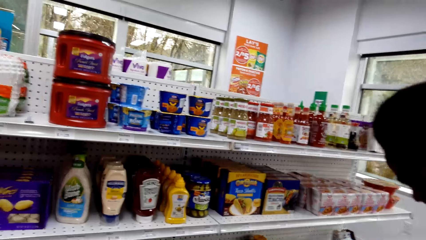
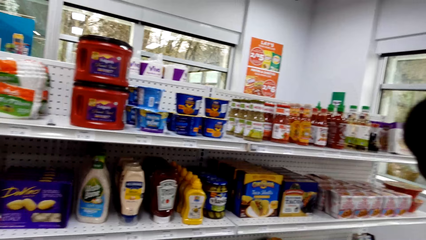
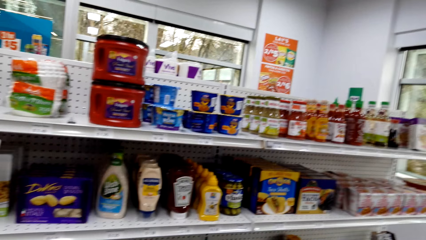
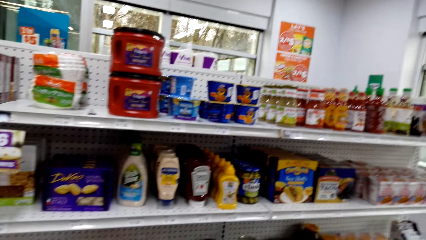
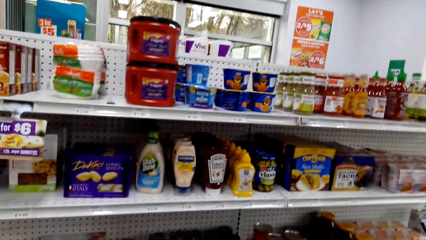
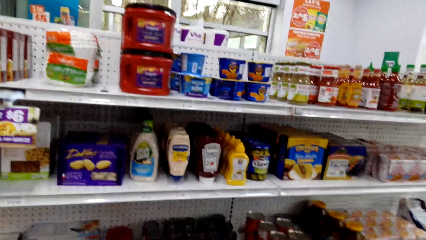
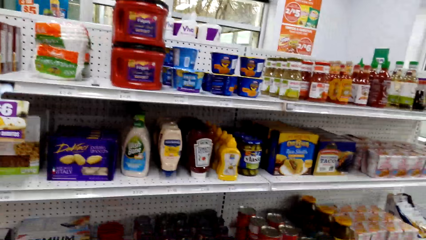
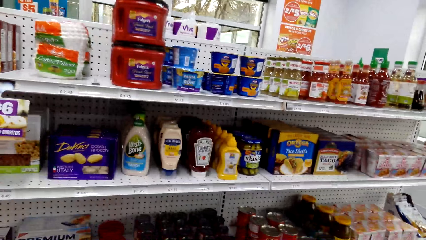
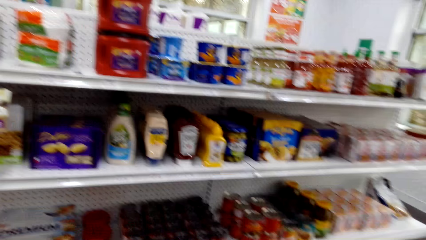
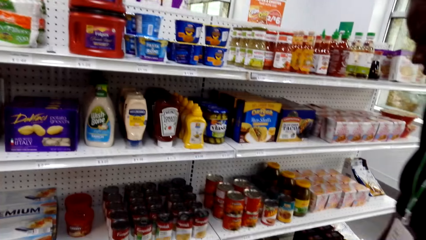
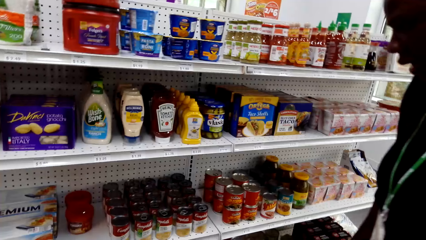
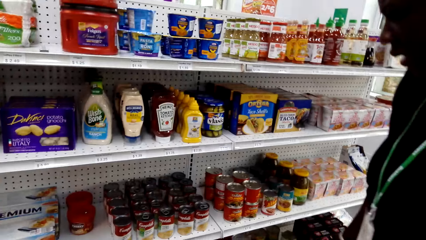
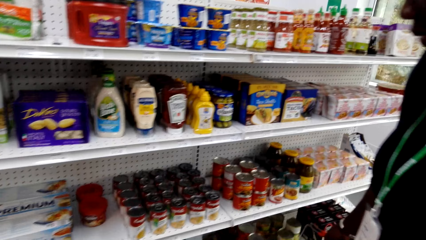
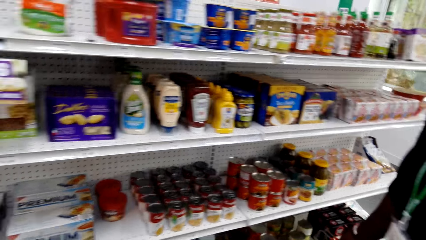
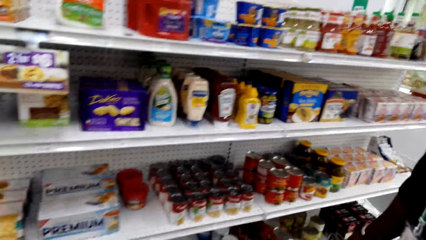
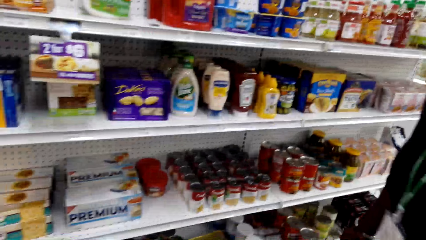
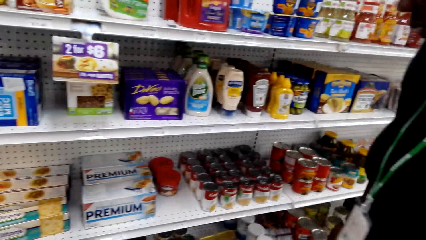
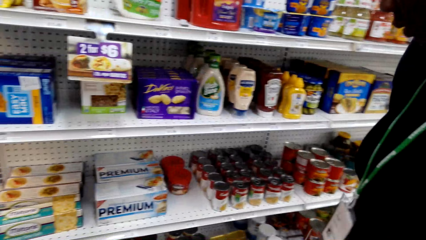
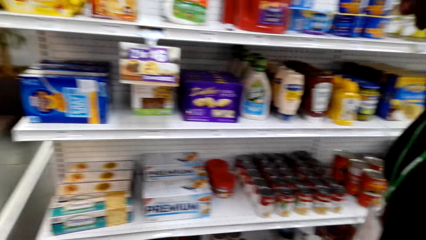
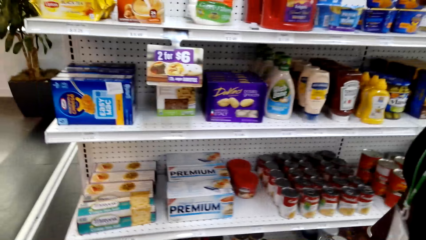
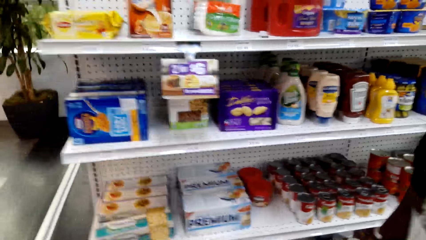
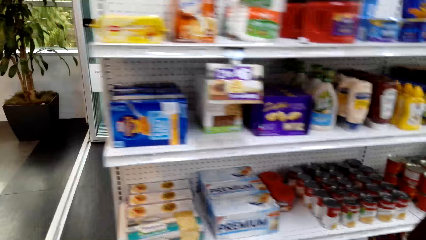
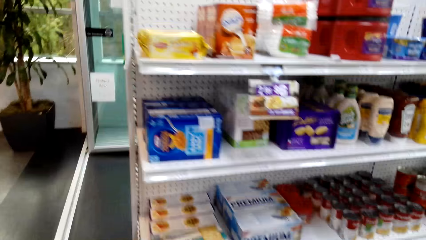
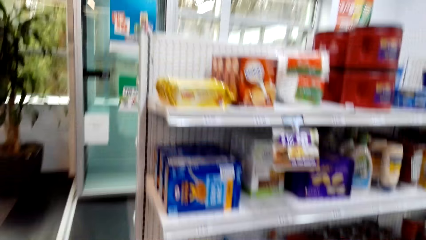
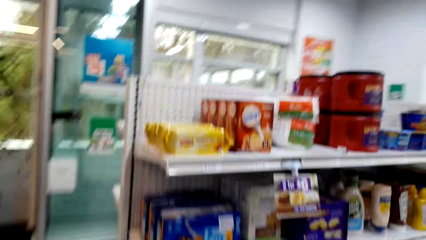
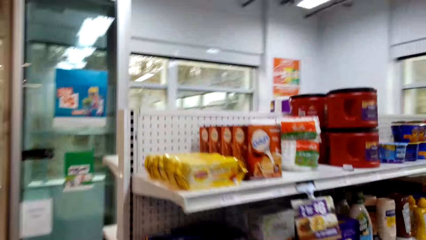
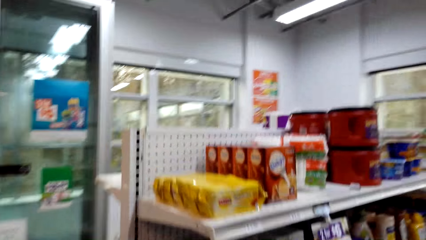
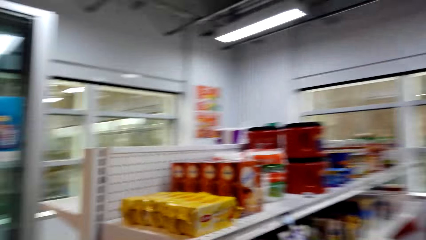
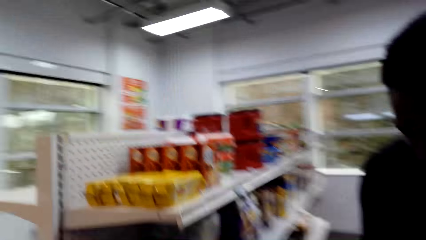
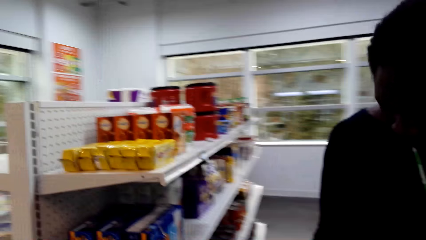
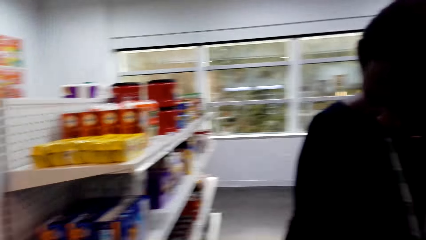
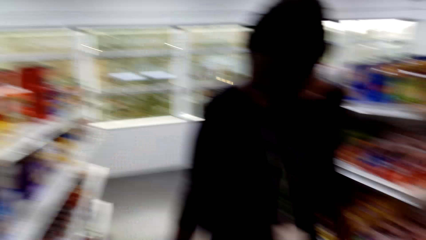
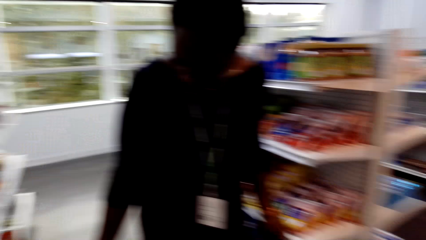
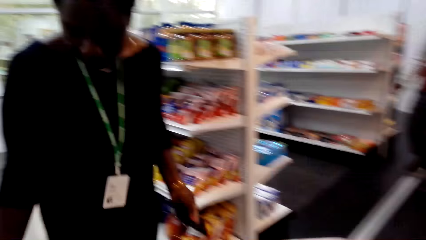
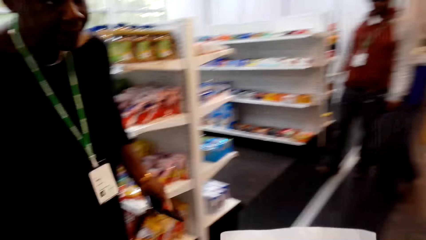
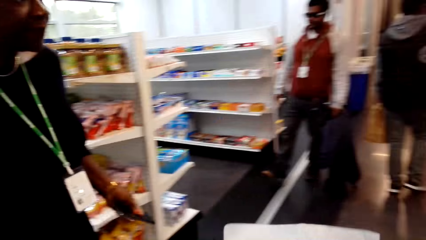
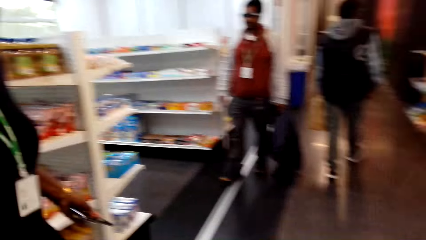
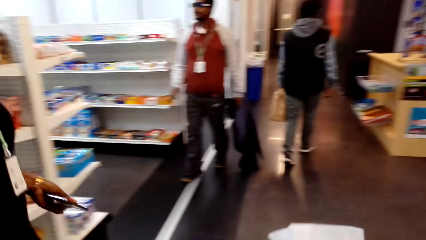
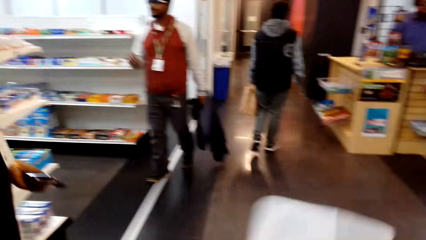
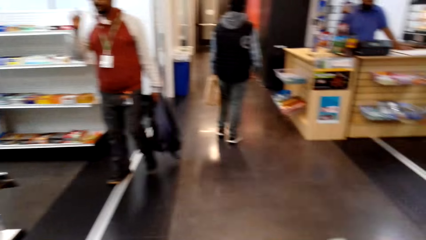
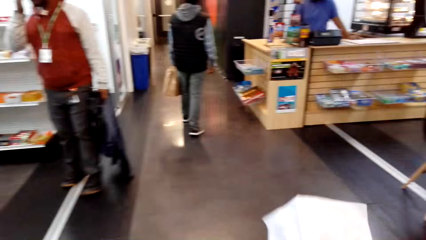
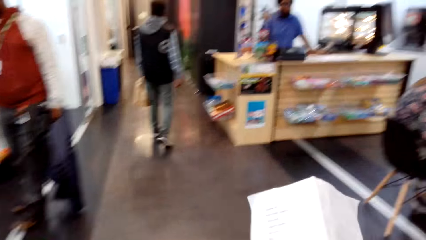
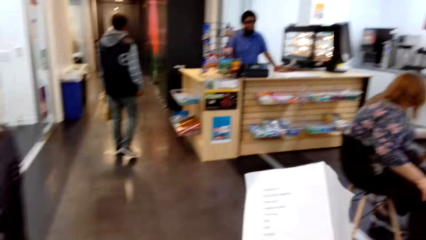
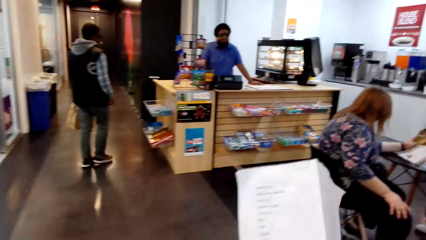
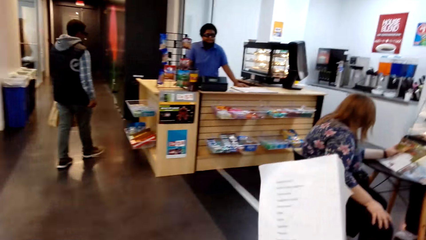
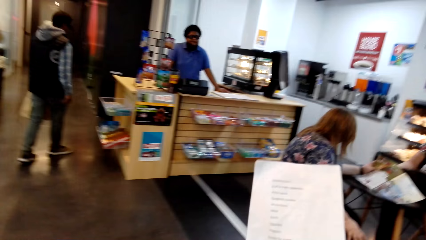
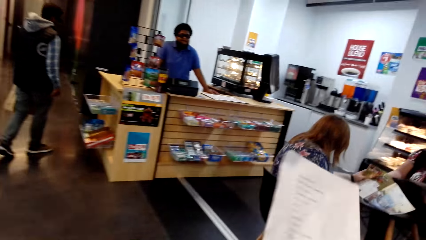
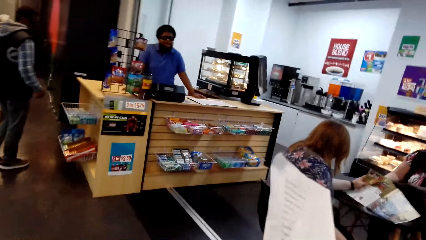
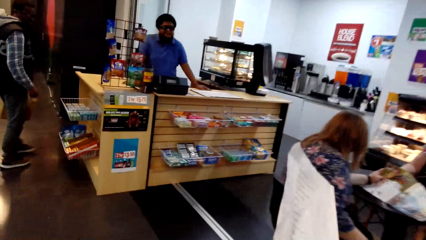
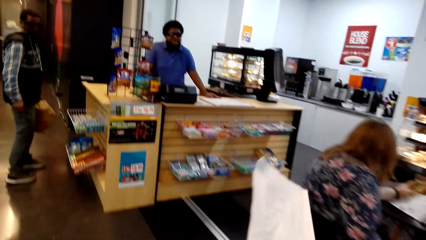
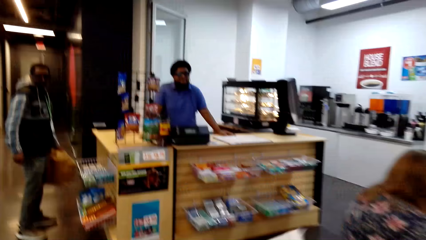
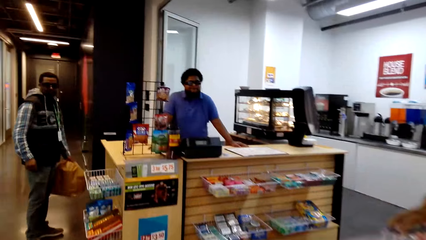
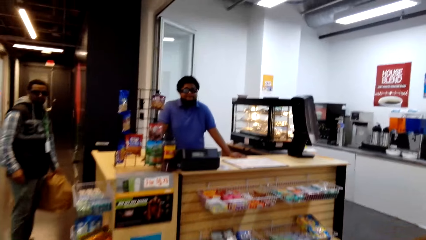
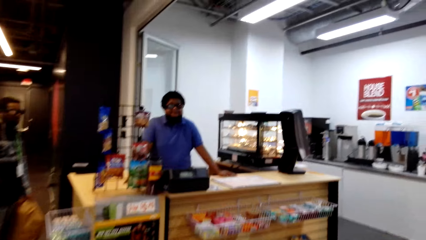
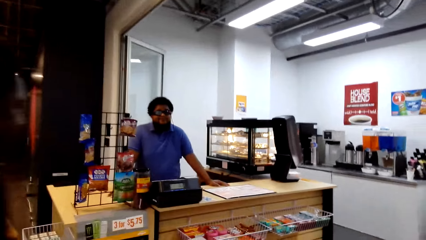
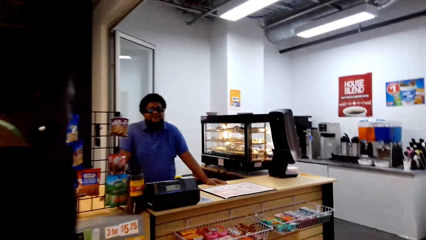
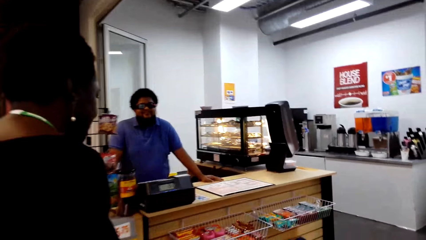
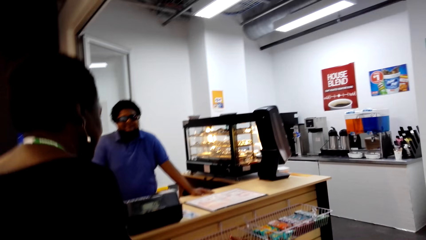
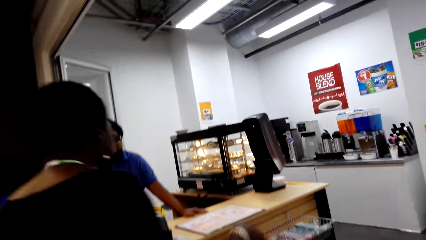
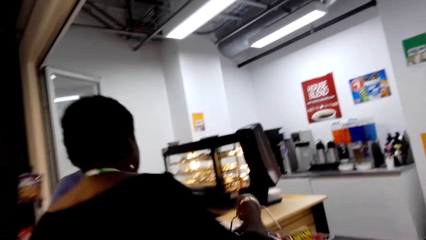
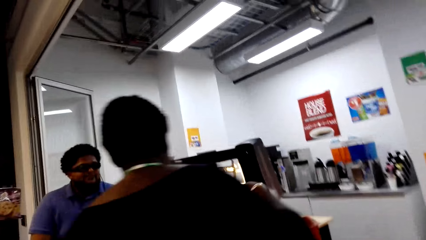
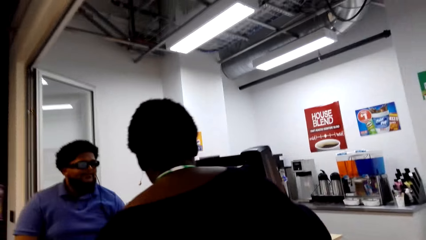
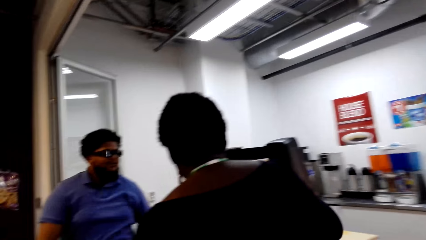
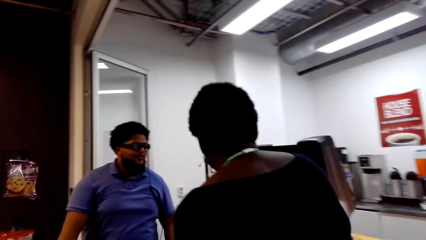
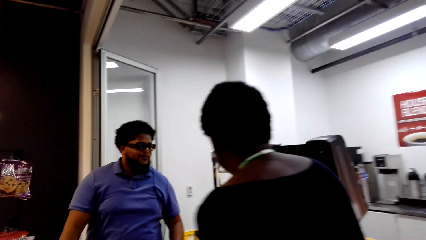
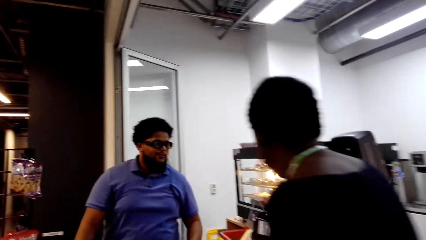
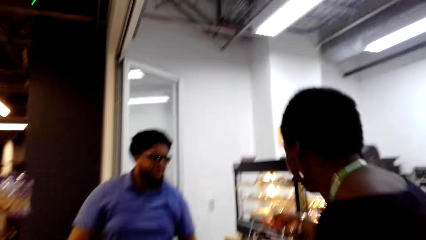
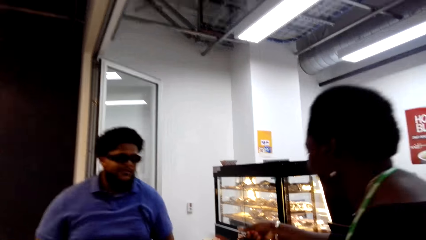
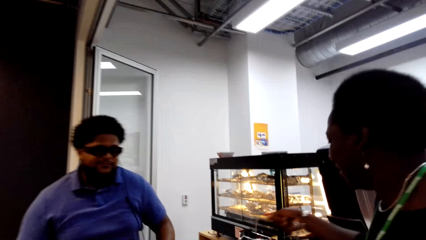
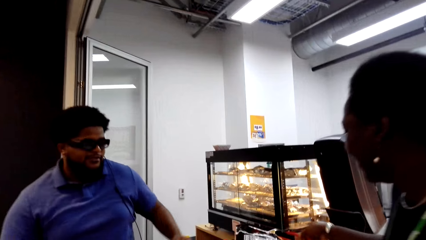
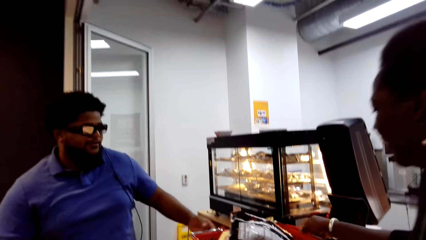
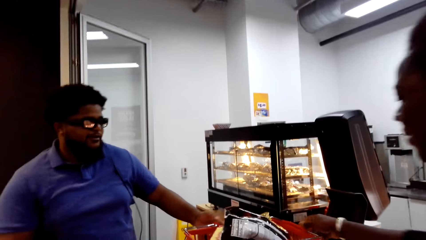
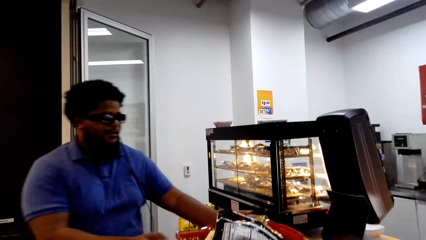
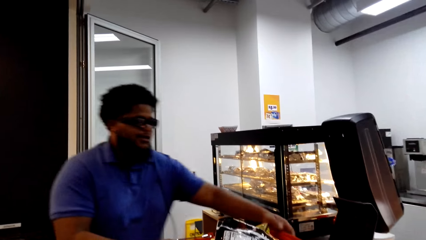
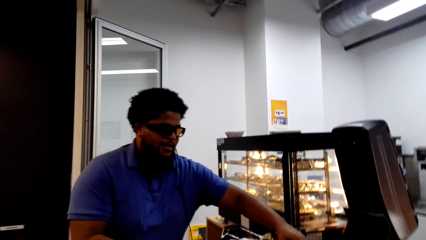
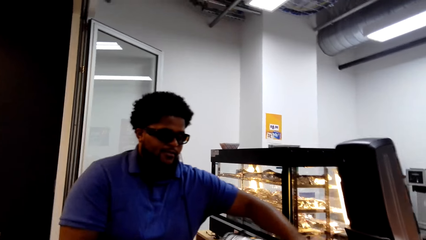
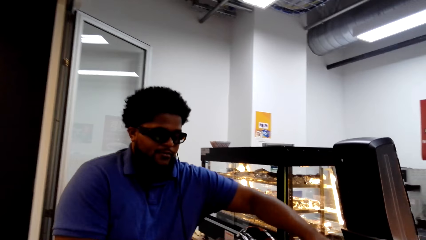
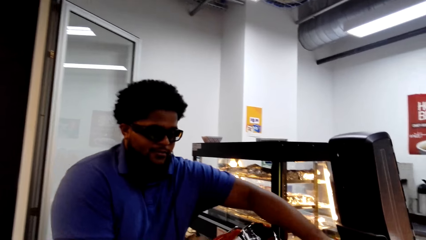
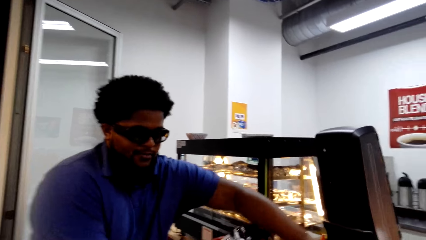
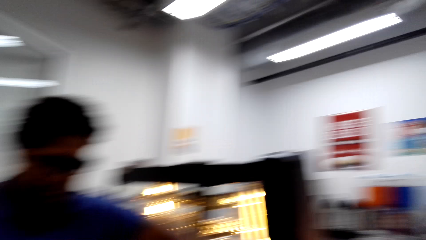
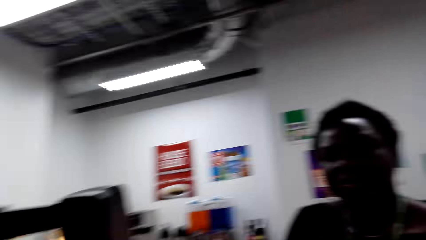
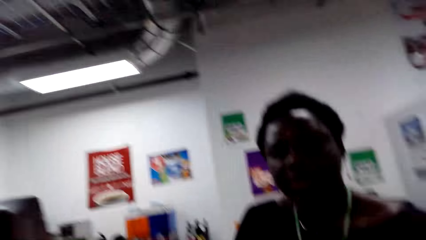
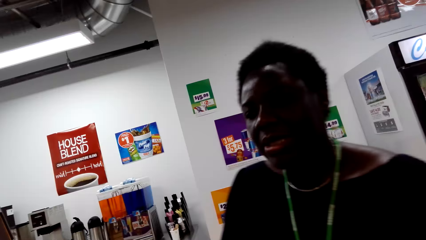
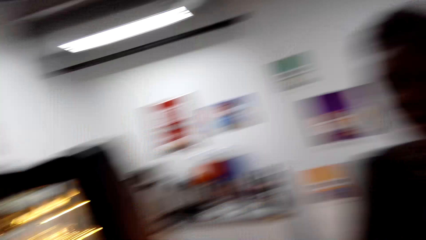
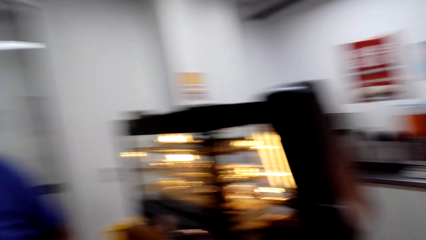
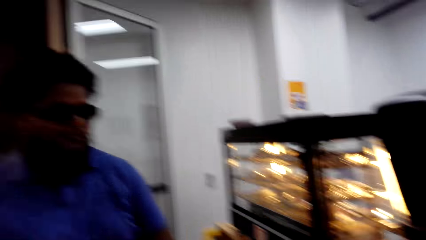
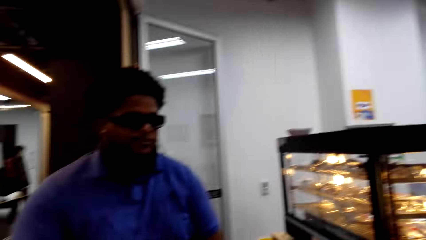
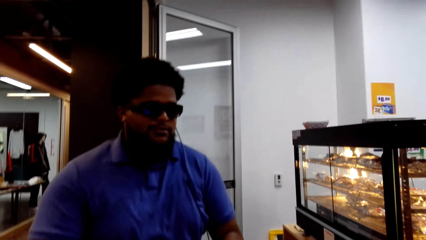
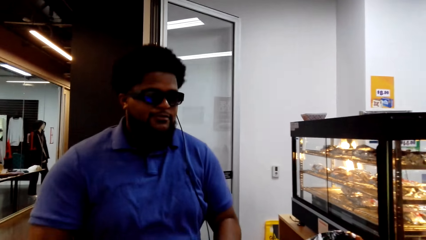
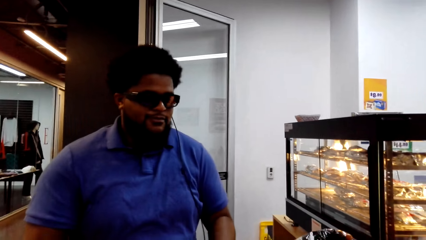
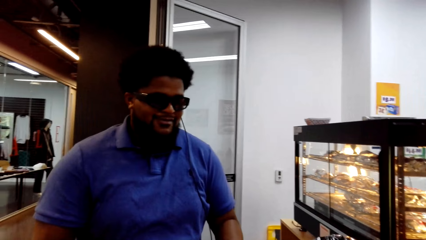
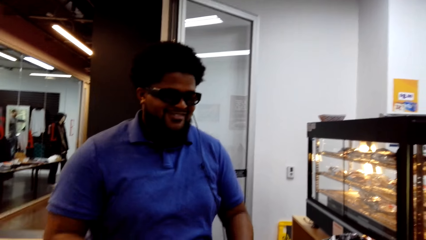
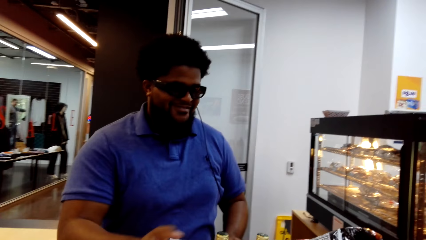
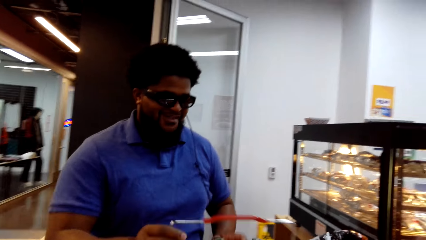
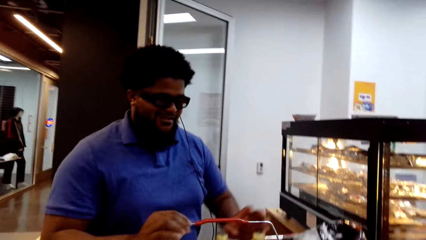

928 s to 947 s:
The camera wearer walks away from the shelf and turns around. A woman walks beside the camera wearer. The camera wearer looks at the shopping list and walks towards the counter. The woman puts the basket on the counter. A man holds the shopping basket. The camera wearer talks with the man, looks at the woman, looks around, and looks at the man.
